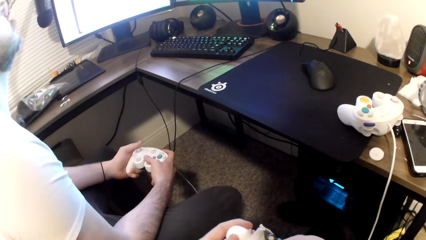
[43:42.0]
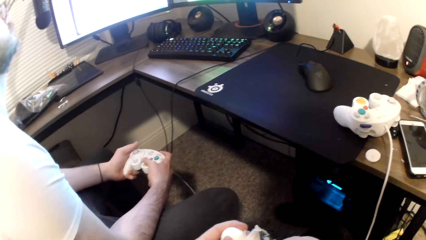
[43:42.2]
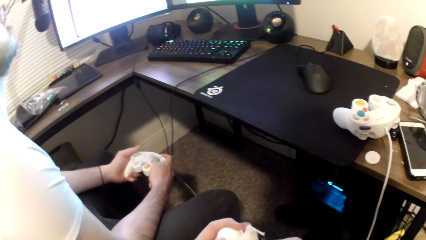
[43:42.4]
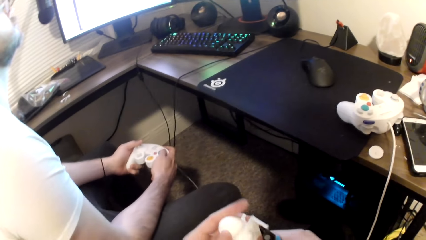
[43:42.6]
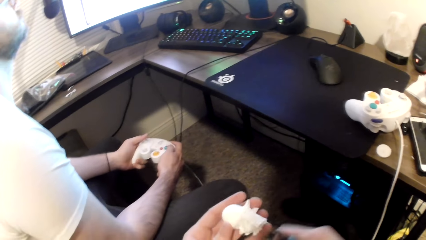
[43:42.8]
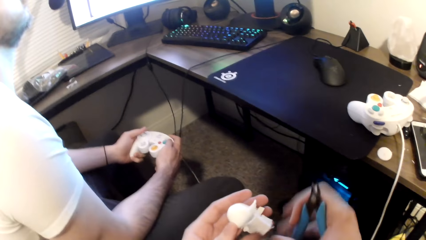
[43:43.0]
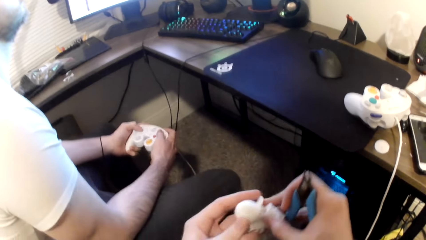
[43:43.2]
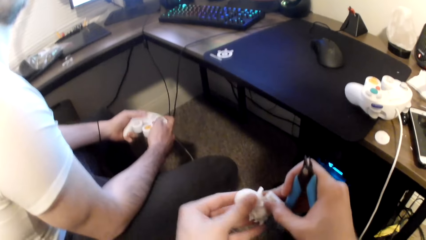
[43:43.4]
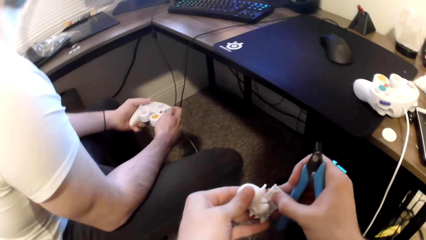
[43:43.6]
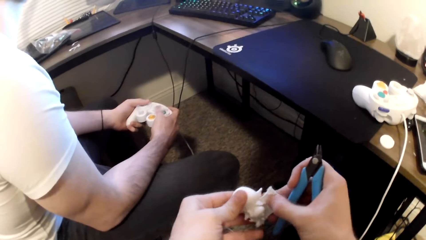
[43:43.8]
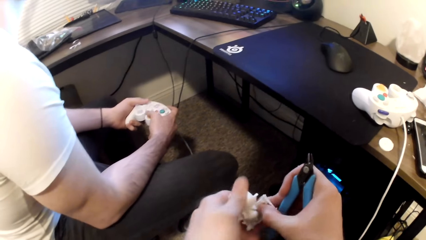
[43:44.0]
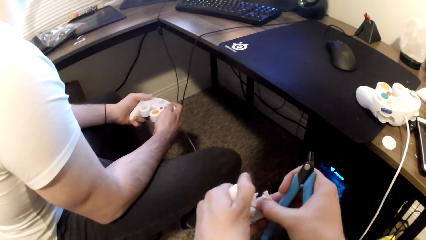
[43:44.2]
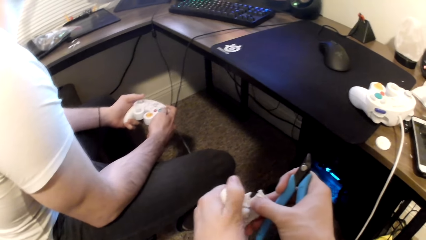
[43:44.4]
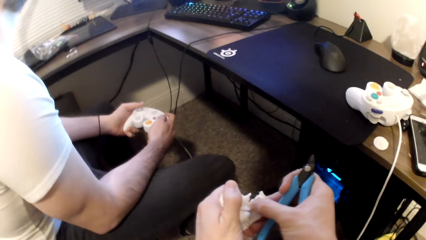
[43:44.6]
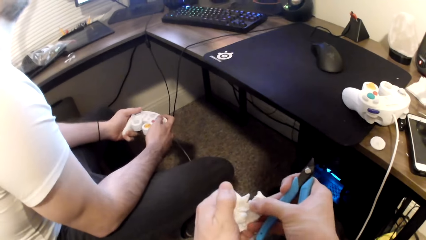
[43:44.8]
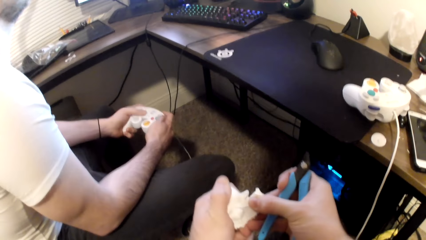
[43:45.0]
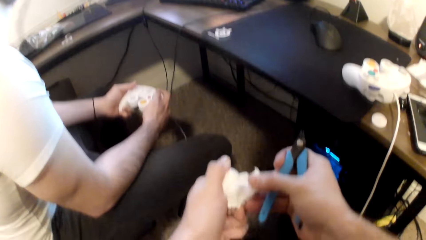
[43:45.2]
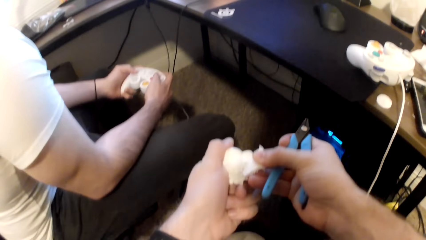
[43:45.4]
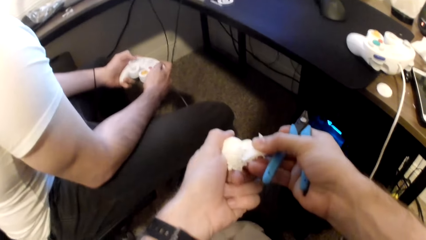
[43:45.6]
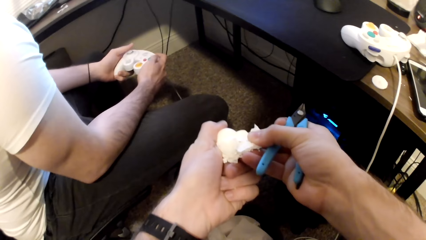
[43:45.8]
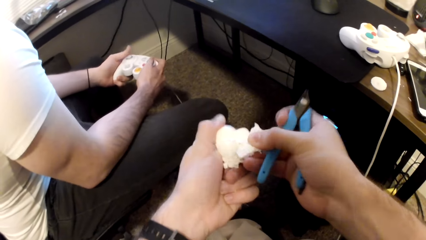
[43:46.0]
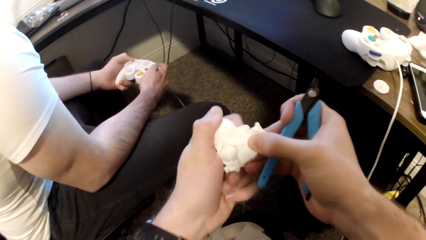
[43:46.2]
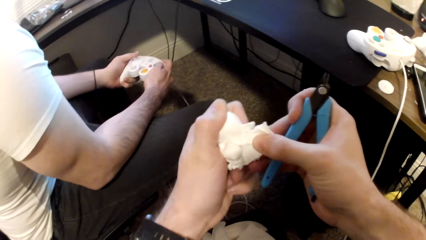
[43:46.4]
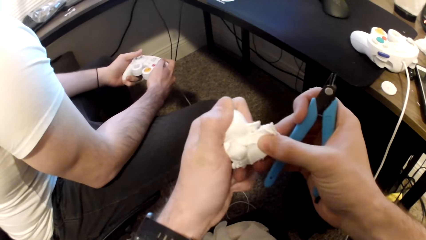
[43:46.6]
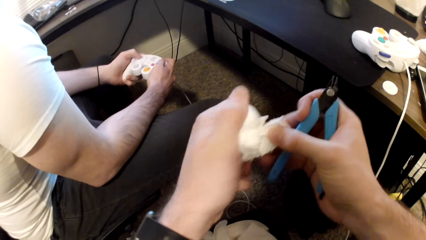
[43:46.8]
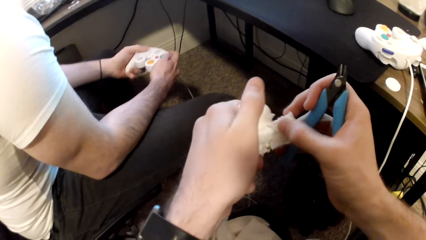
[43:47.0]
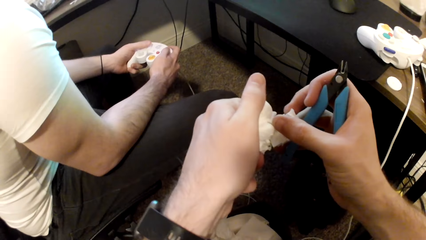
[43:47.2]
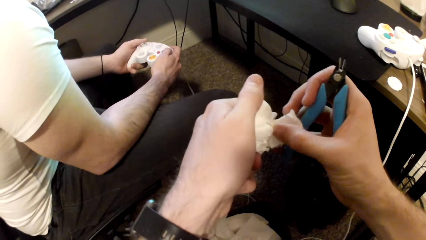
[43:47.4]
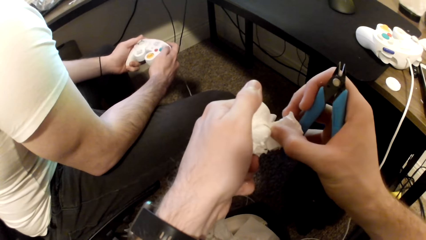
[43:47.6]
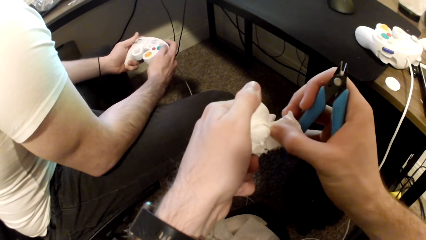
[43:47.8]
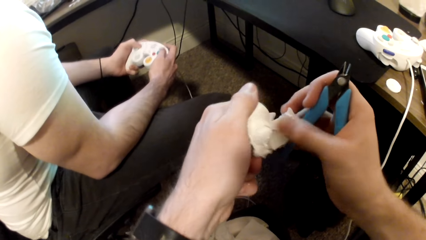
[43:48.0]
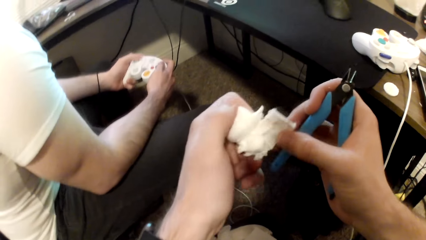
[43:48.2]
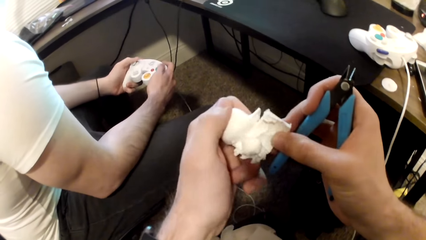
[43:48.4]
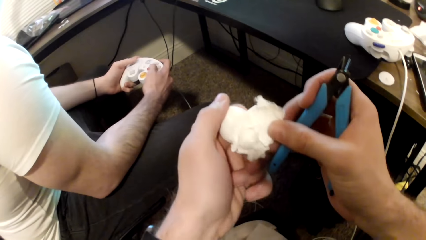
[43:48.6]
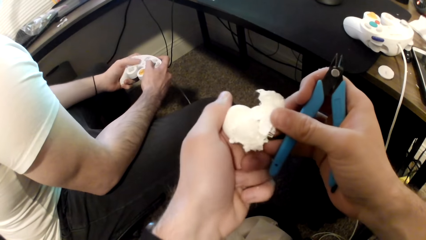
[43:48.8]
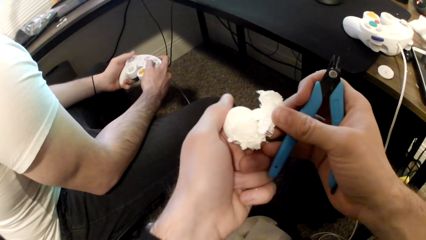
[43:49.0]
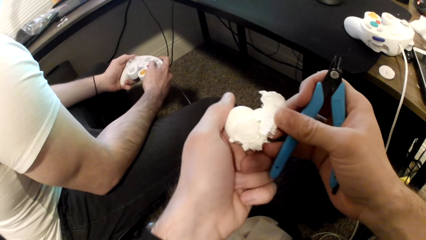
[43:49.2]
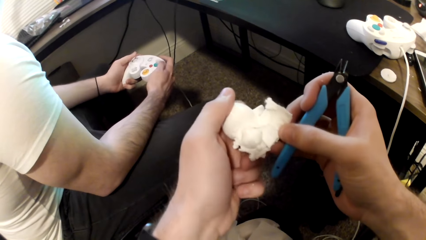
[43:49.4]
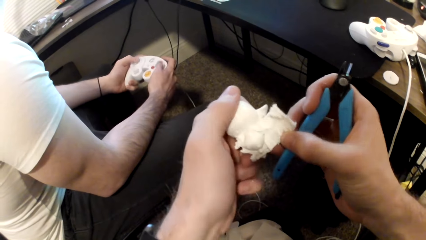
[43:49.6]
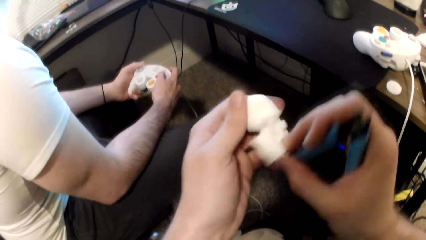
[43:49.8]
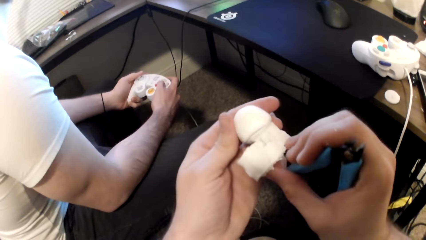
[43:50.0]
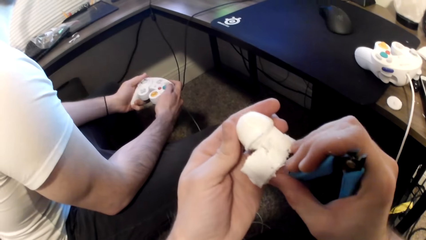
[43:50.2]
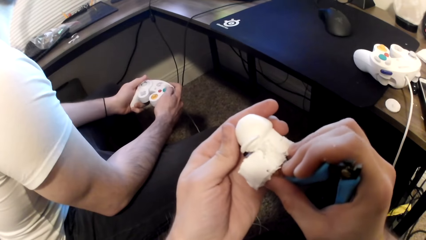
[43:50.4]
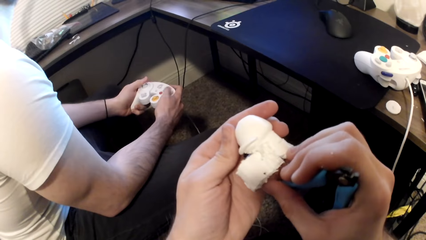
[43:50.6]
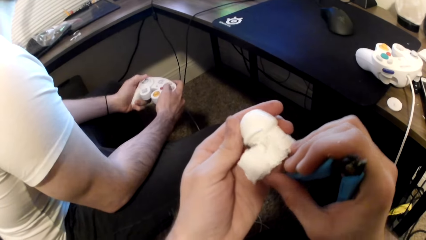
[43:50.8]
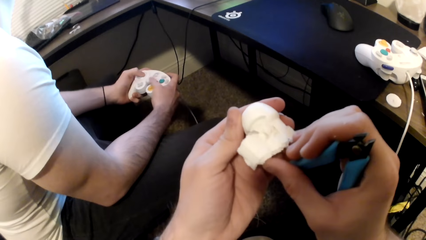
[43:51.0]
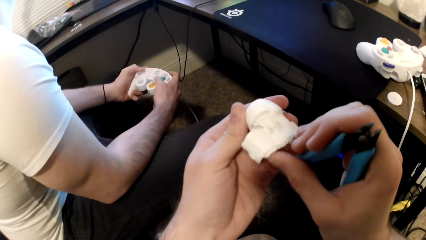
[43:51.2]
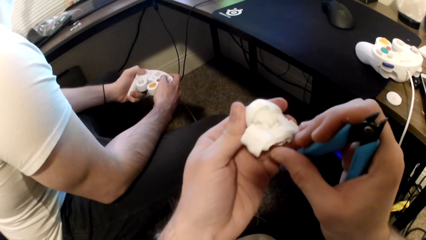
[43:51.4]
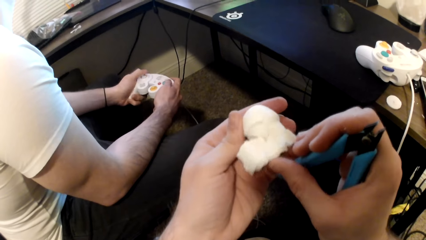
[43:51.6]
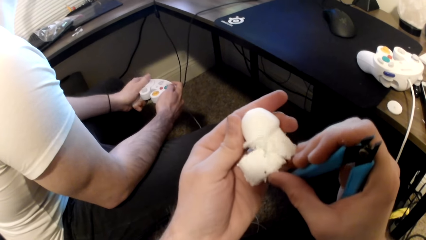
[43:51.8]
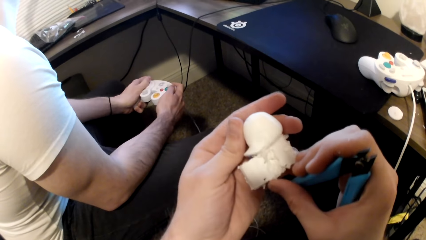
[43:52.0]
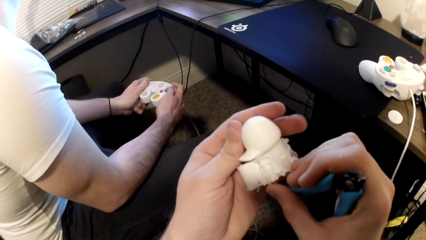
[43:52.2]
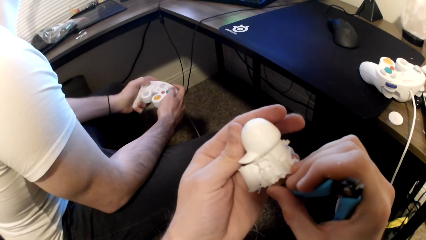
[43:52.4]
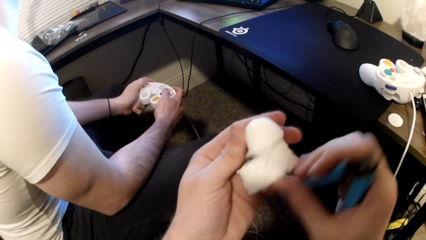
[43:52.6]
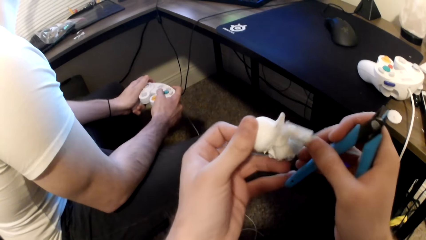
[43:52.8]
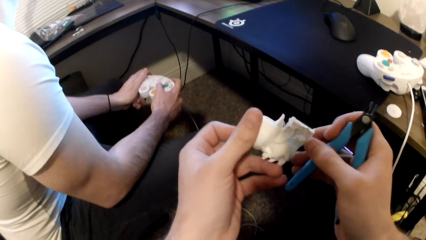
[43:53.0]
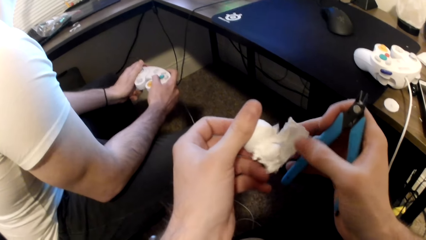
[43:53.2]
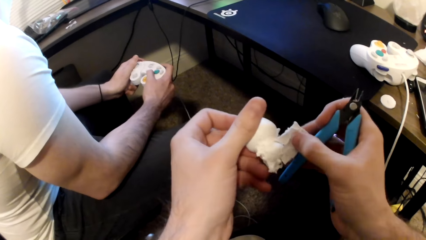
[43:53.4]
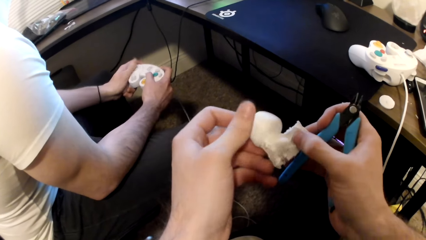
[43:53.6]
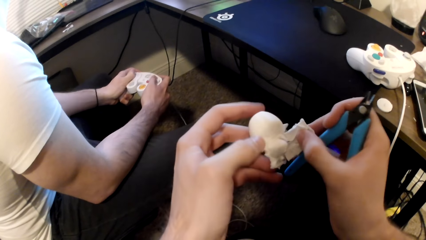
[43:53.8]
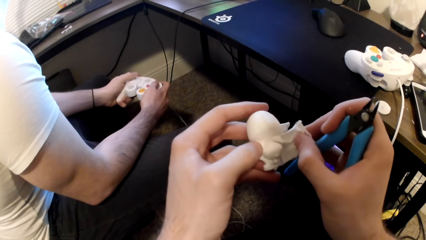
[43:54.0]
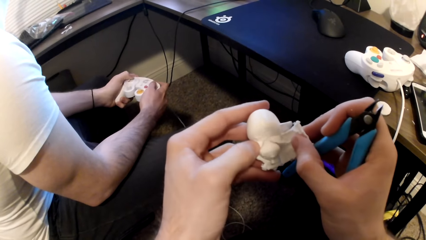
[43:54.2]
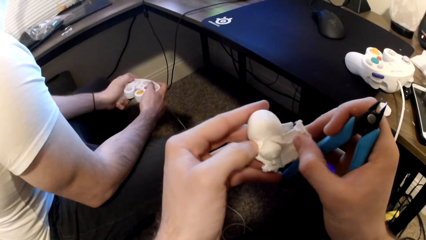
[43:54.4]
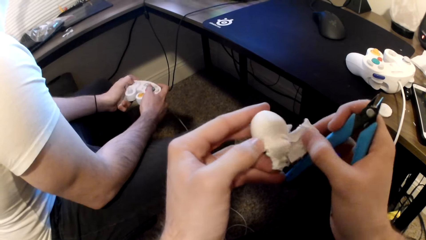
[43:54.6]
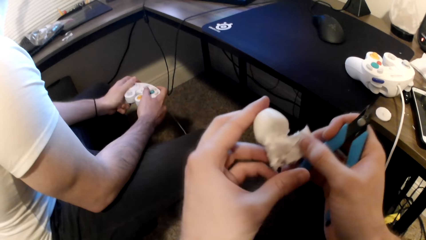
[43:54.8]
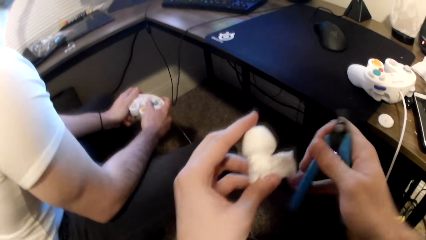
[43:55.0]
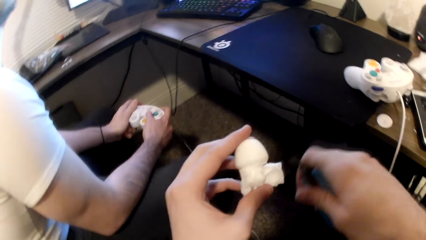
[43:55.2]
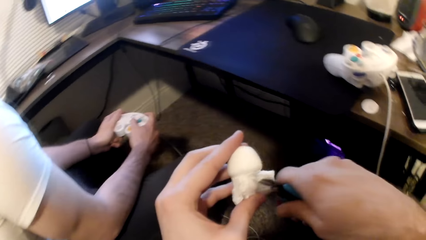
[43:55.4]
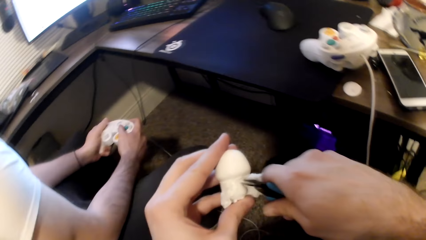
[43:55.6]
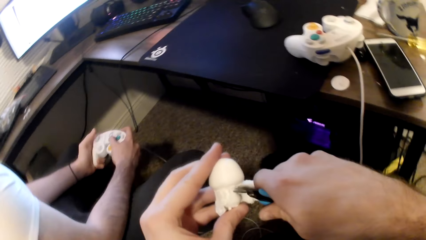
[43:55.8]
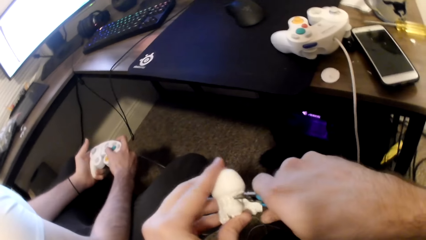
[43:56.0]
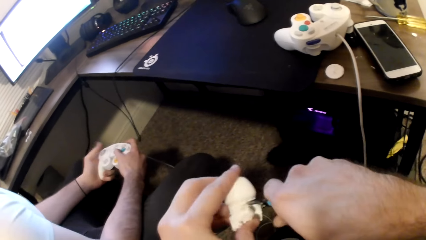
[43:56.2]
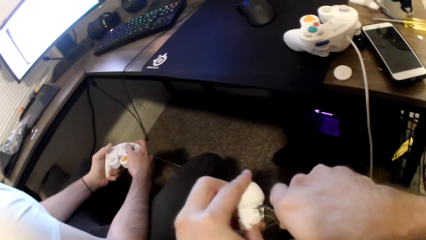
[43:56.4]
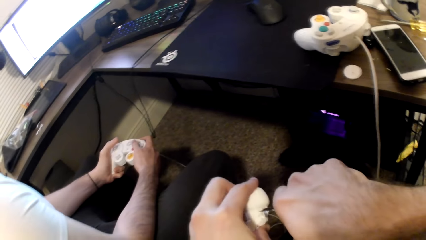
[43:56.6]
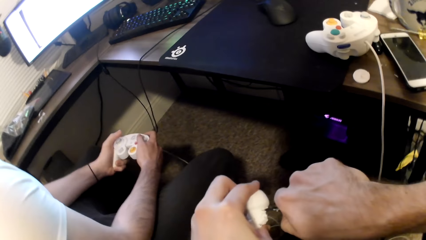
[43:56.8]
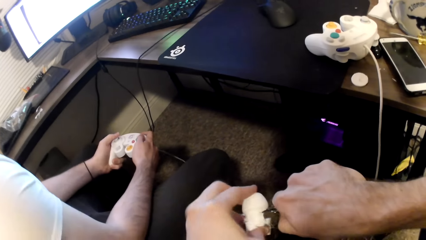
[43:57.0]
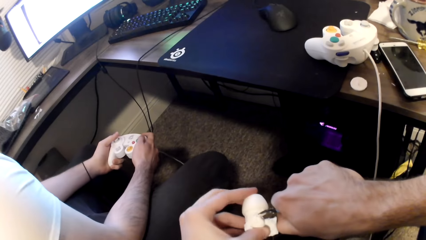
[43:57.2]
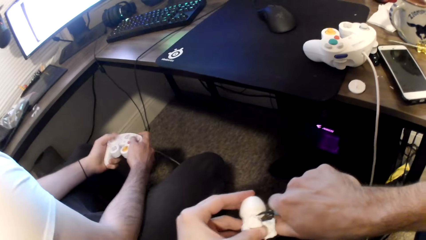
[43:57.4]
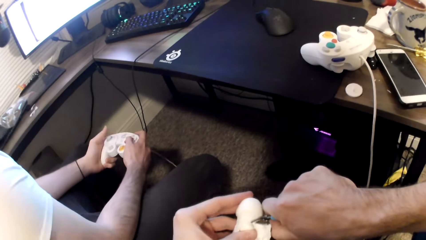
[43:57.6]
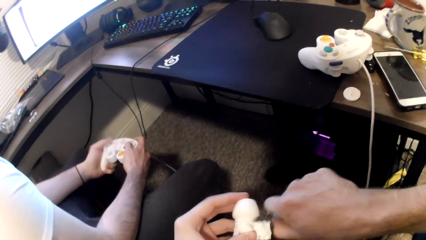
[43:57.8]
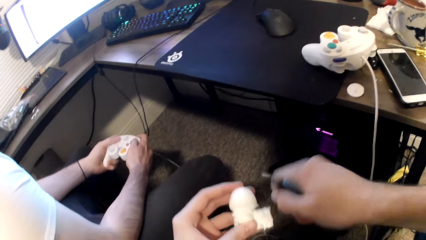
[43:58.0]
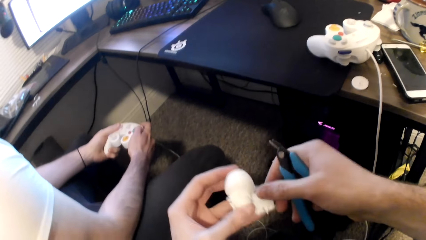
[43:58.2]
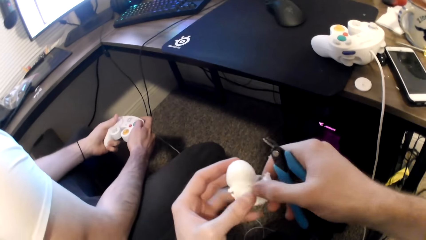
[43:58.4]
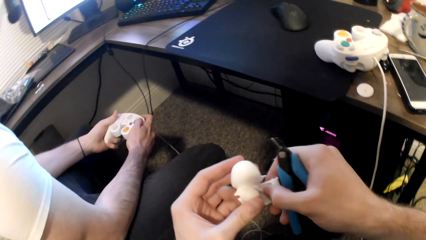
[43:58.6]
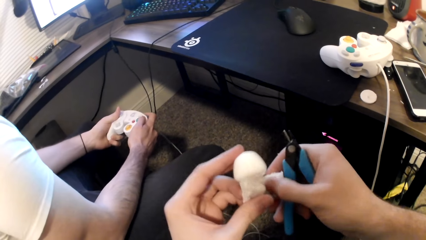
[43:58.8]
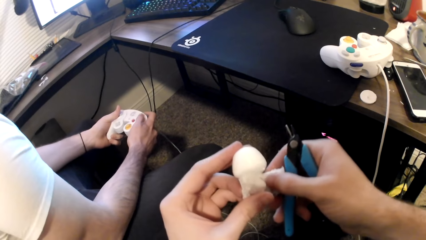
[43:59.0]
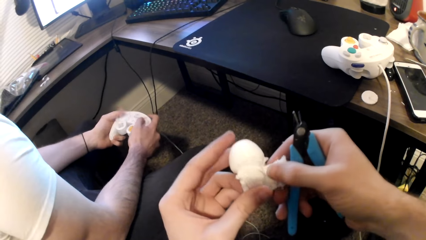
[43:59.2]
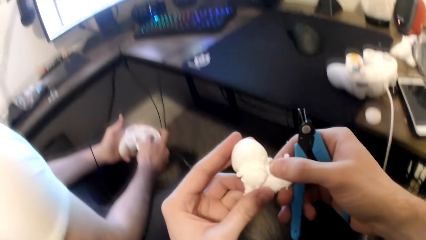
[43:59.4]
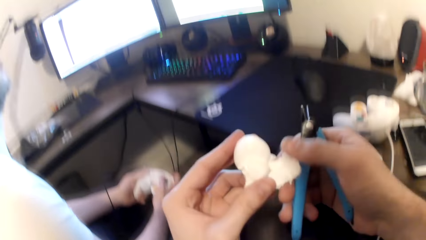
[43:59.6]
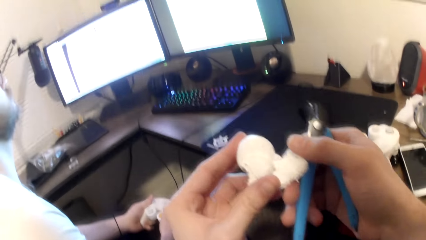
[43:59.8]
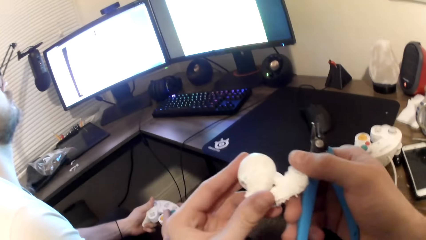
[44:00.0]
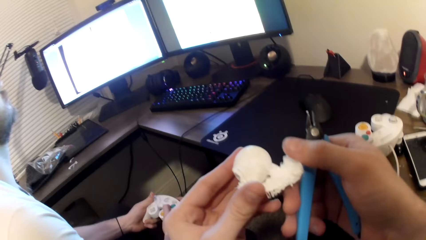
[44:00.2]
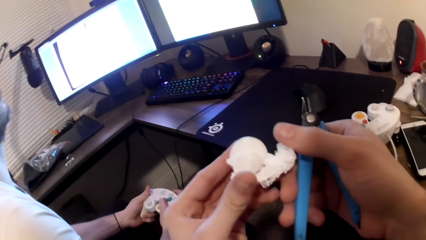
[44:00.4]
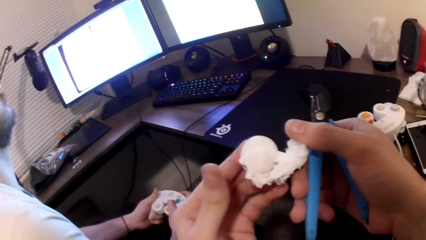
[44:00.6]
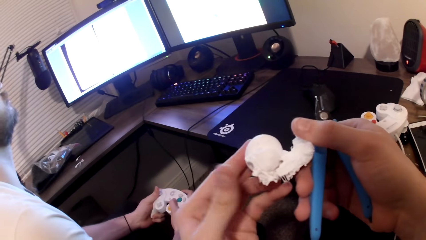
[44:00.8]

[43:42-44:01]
The camera wearer turns the art toy. They cut the art toy with the pliers.
